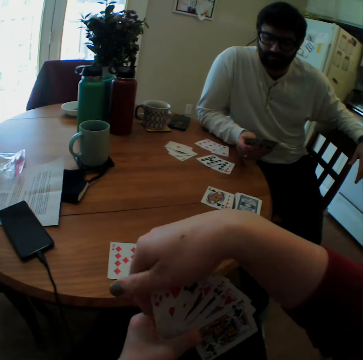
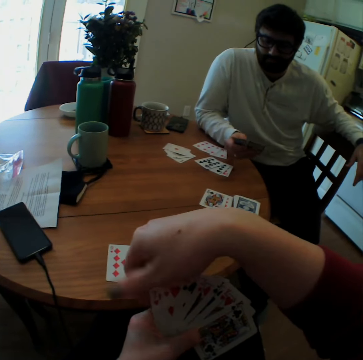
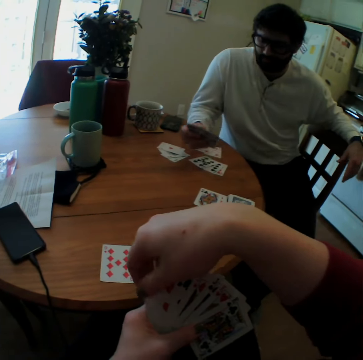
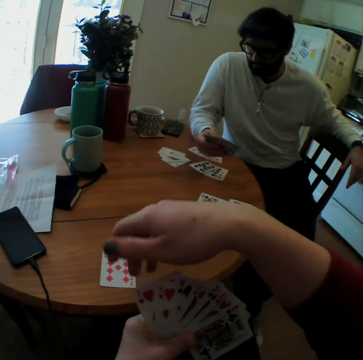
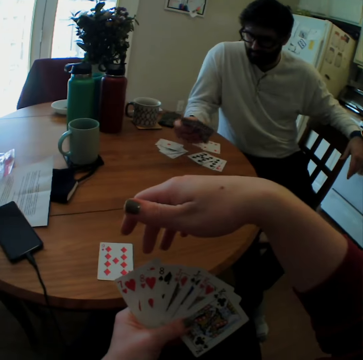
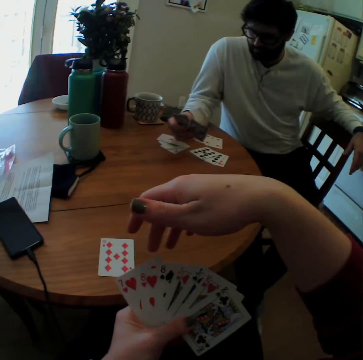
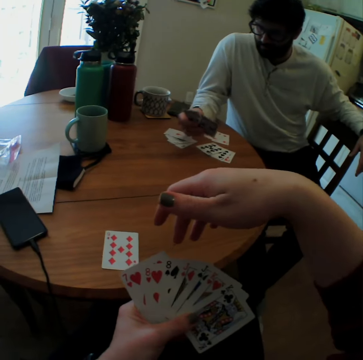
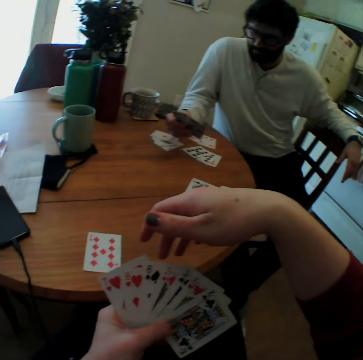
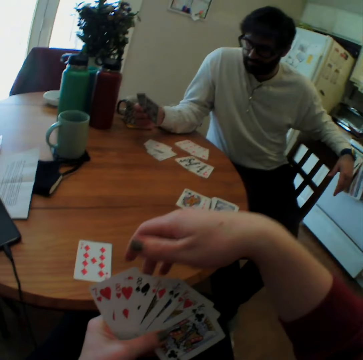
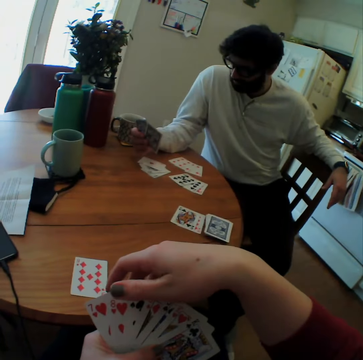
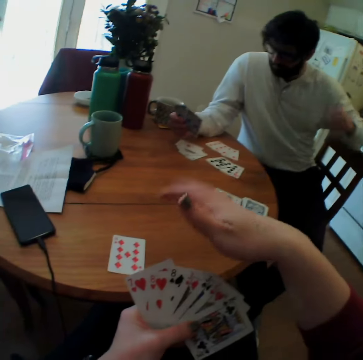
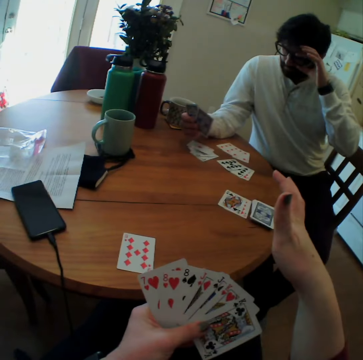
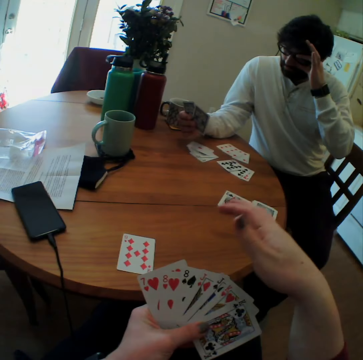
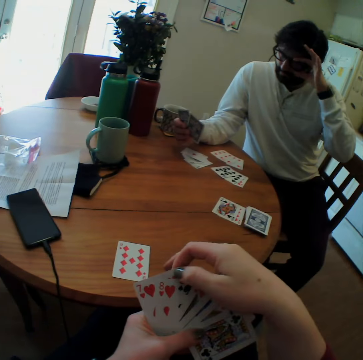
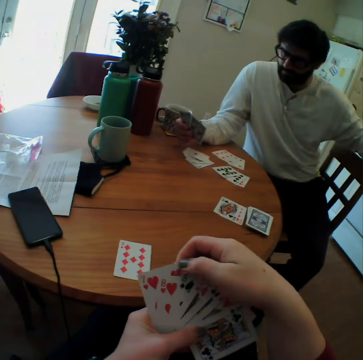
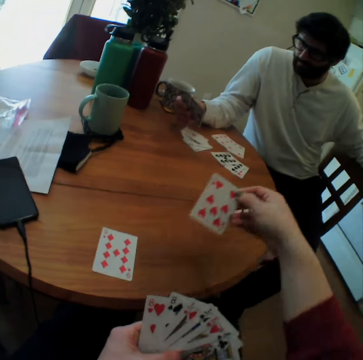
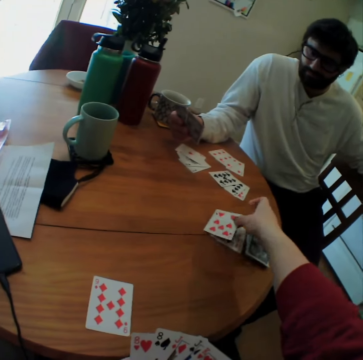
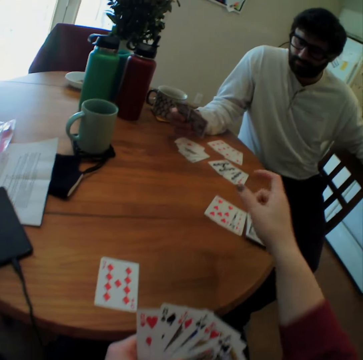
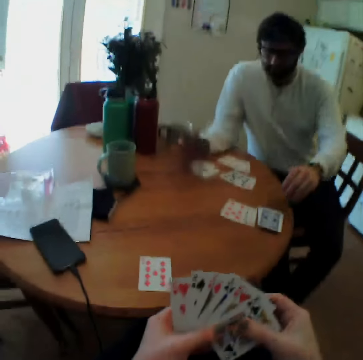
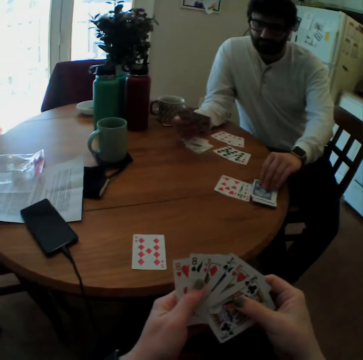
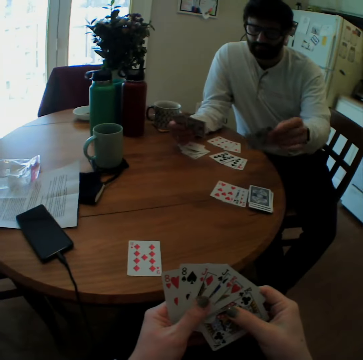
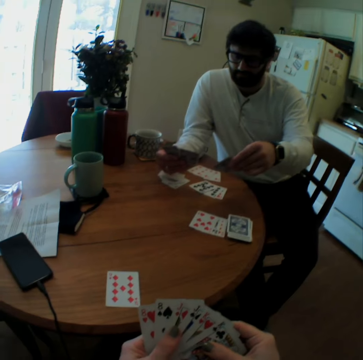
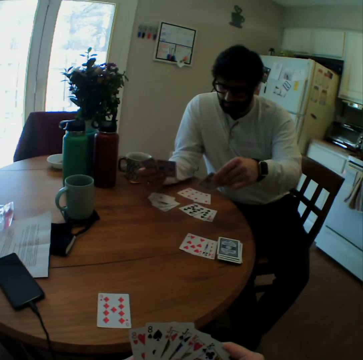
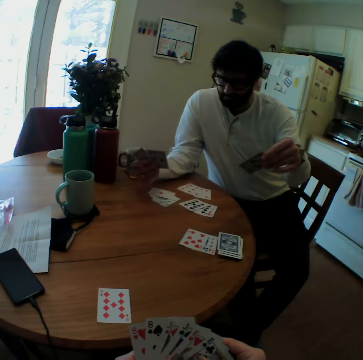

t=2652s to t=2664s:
The camera wearer looks at cards. A man adjusts goggles. The man touches his face and lowers a hand. The camera wearer takes playing cards. They put the playing card on the table. The man takes another playing card and looks at the card.

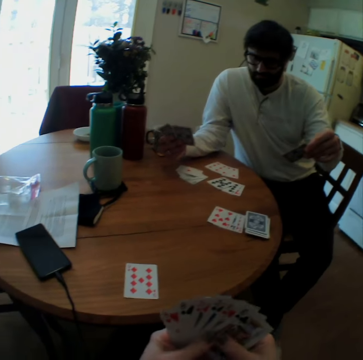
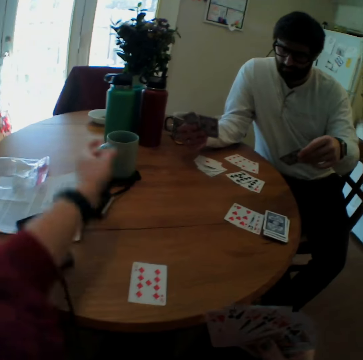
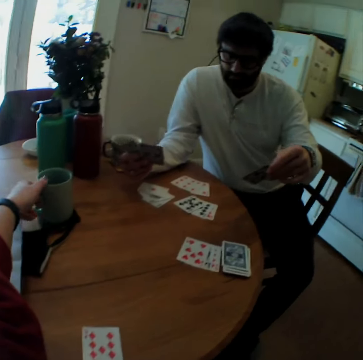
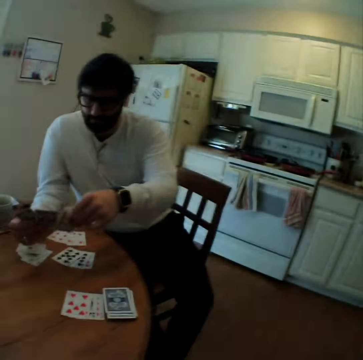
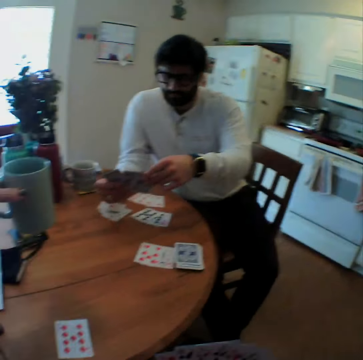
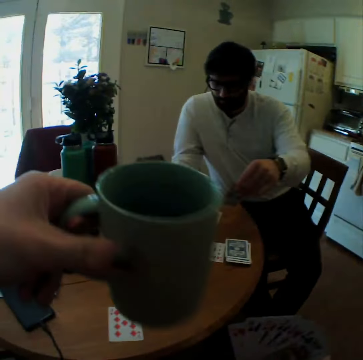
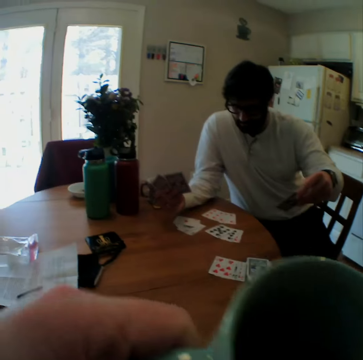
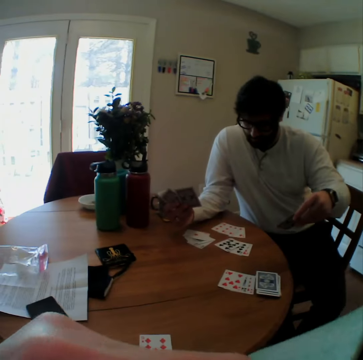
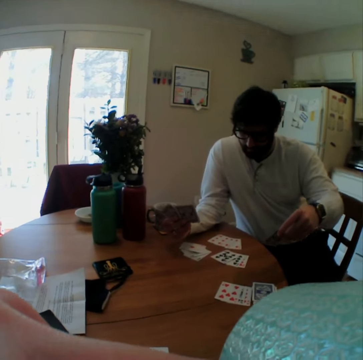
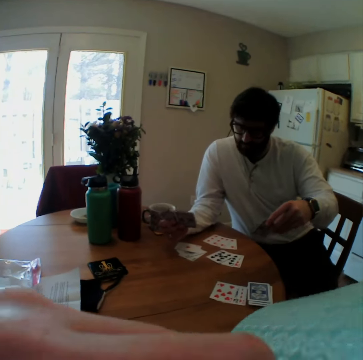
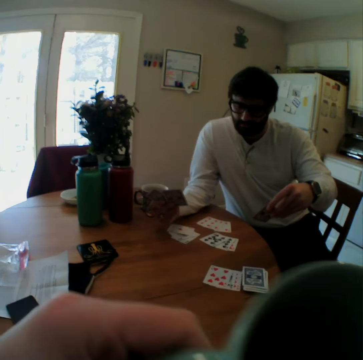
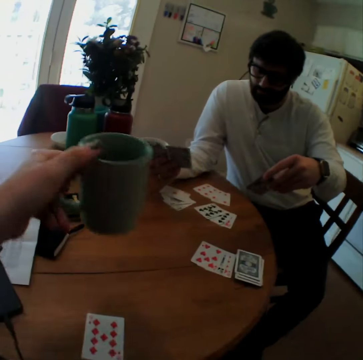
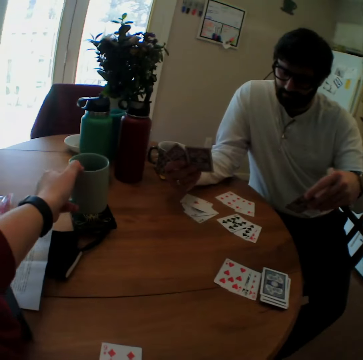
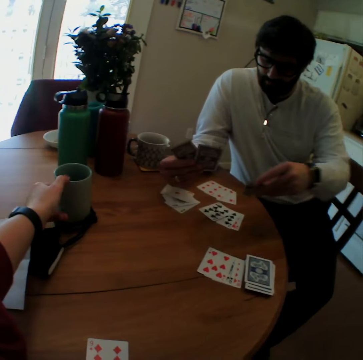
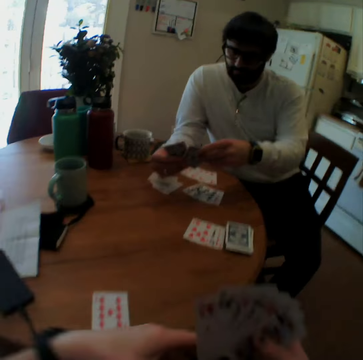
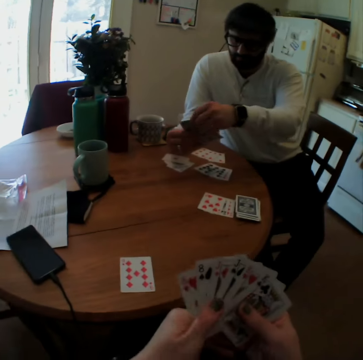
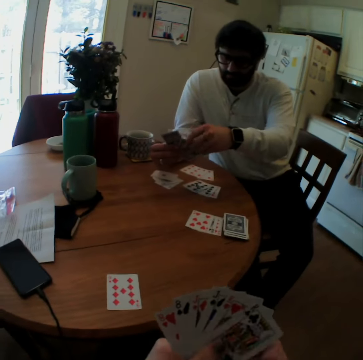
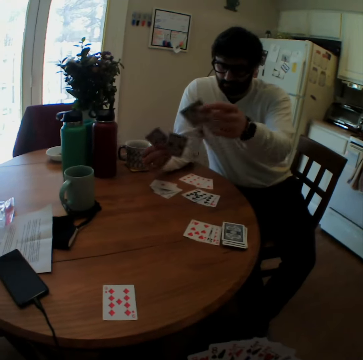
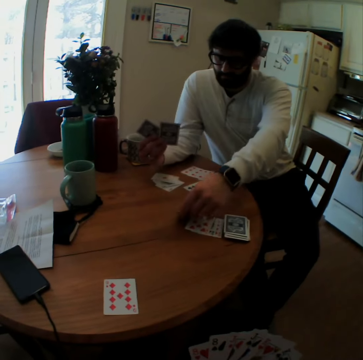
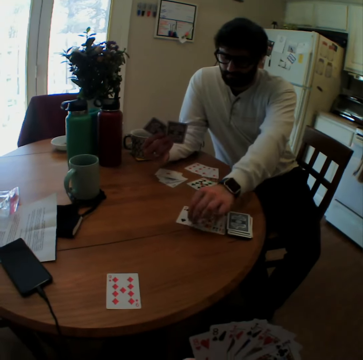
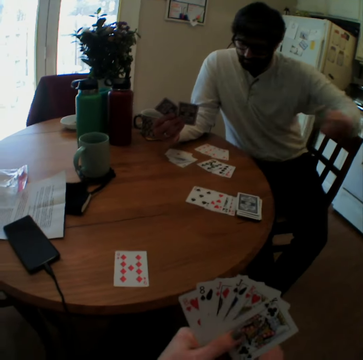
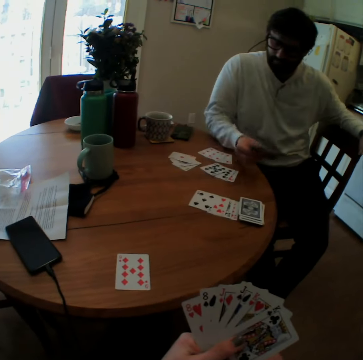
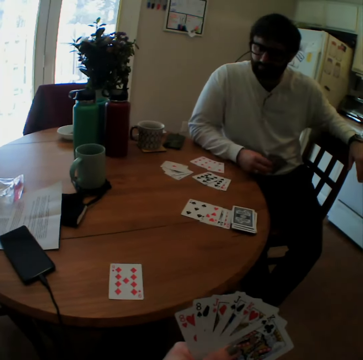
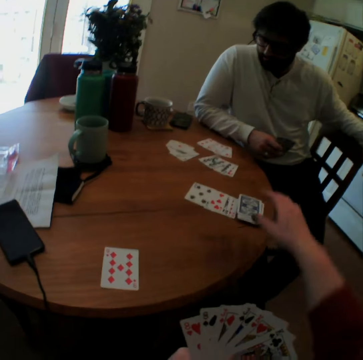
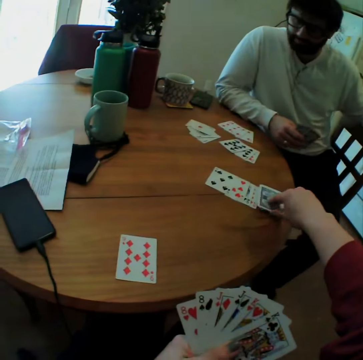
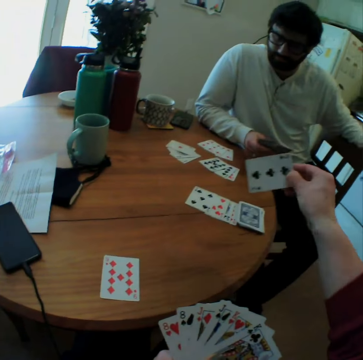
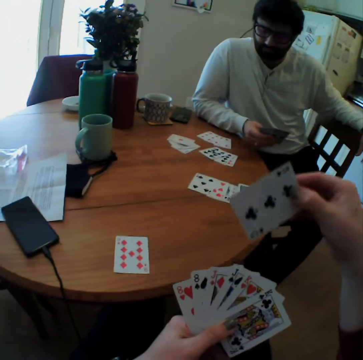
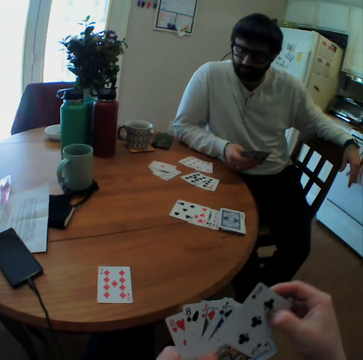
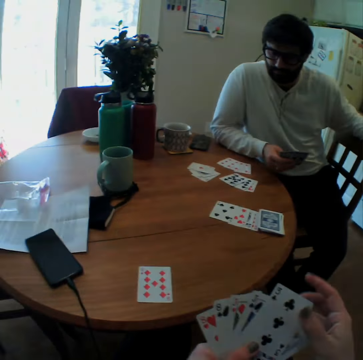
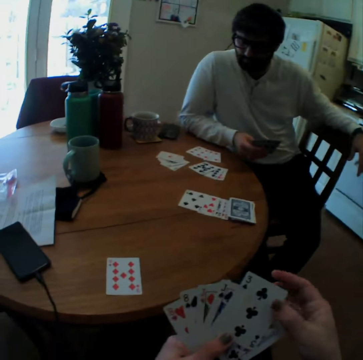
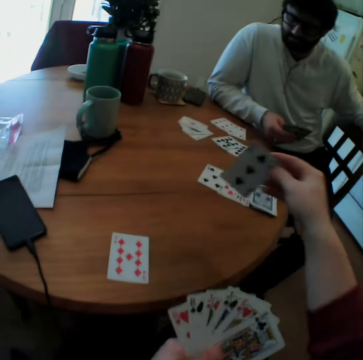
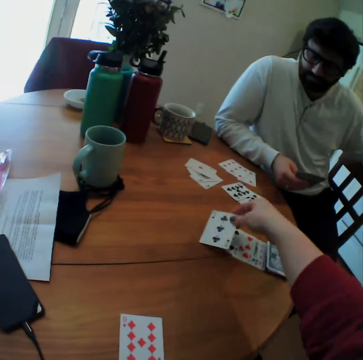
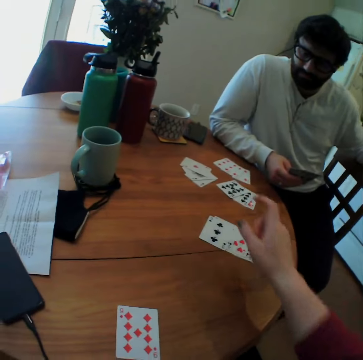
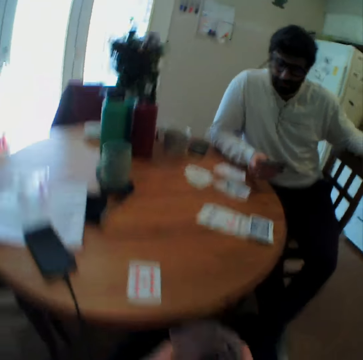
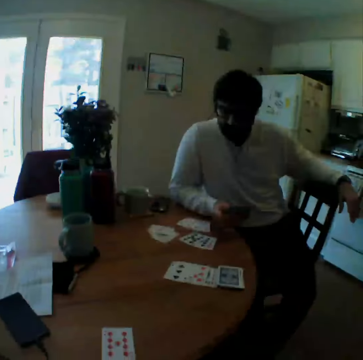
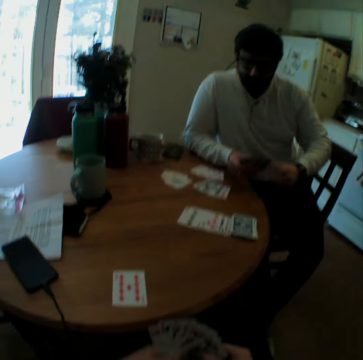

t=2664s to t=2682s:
A person looks around the table. The camera wearer takes a cup on the table. They stretch a hand. They sip a drink from the cup. They put the cup on the table. The person puts a playing card on the table. The person puts a cup on the table and rests a hand on a chair. The camera wearer takes the playing card from the table. They speak. They look on the playing card. They put the playing card on the table.

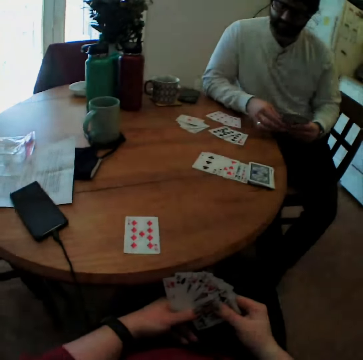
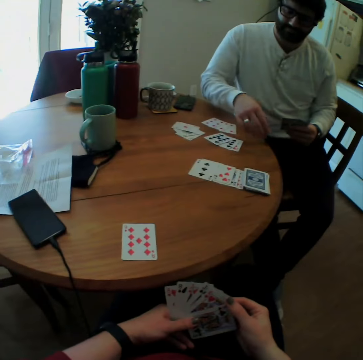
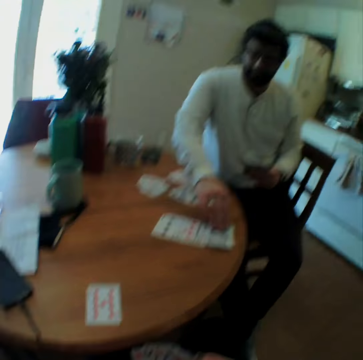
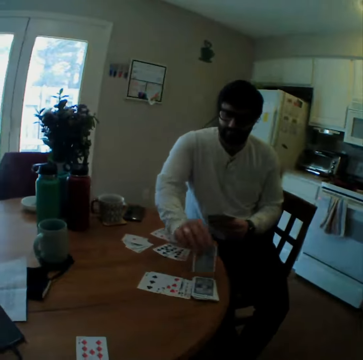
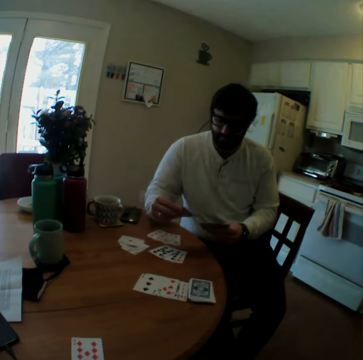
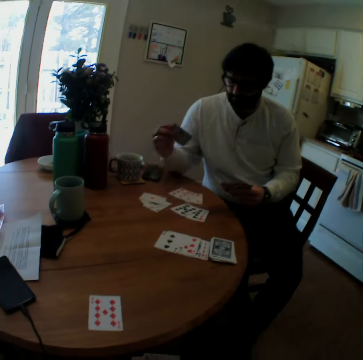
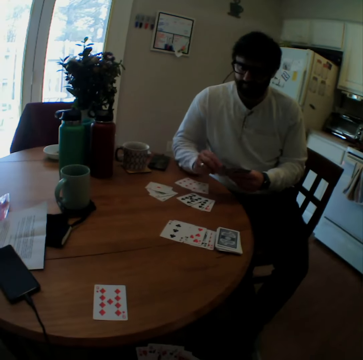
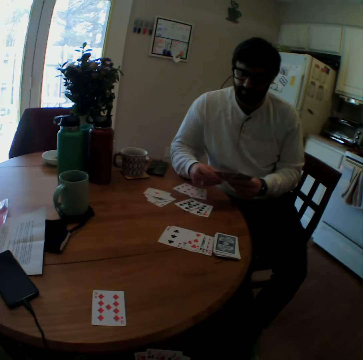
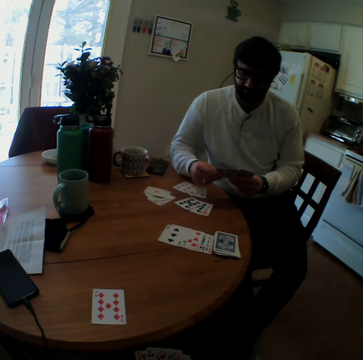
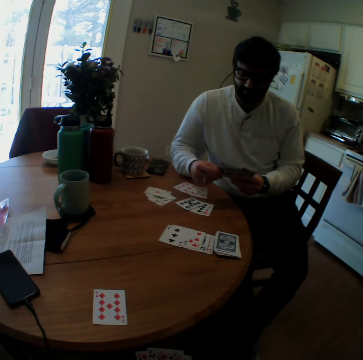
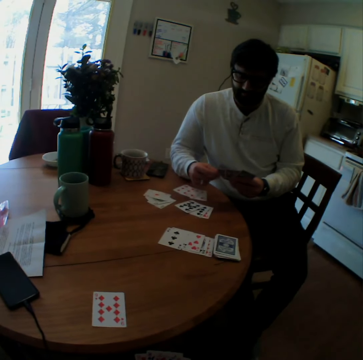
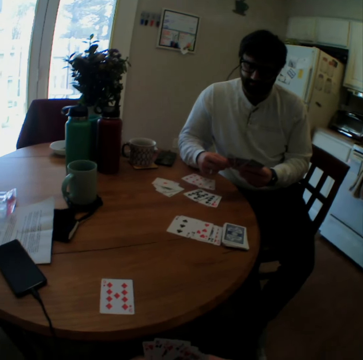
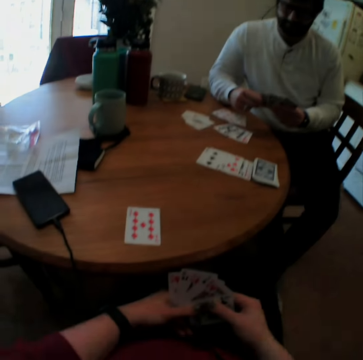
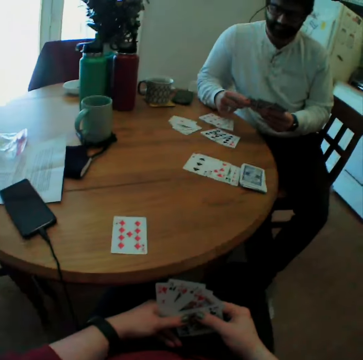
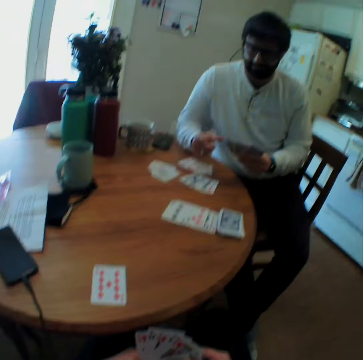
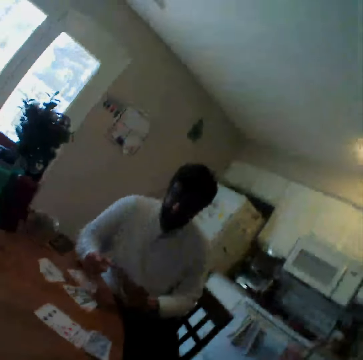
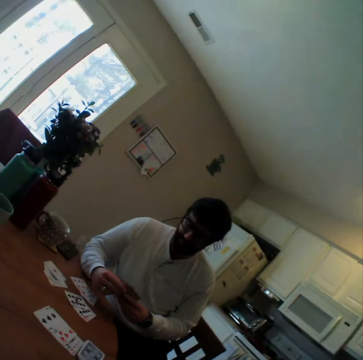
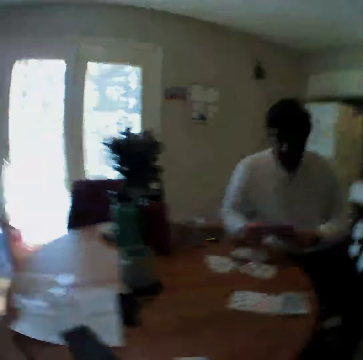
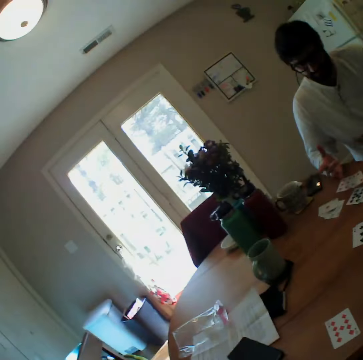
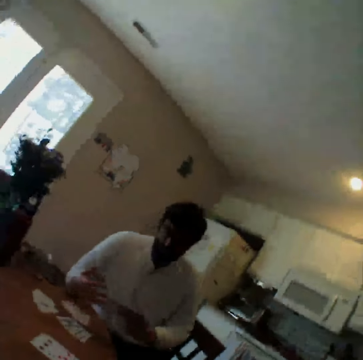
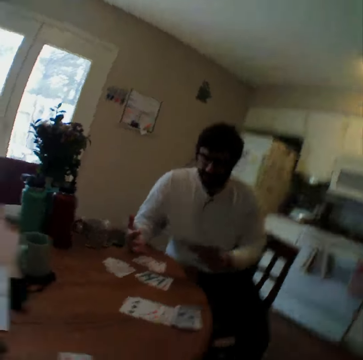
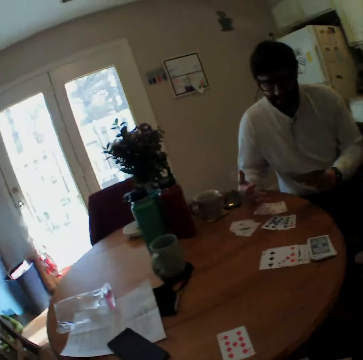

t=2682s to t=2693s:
A person takes a playing card on the table. The person arranges playing cards and looks at the cards. The camera wearer looks around the room. The person shows gestures with hands.
